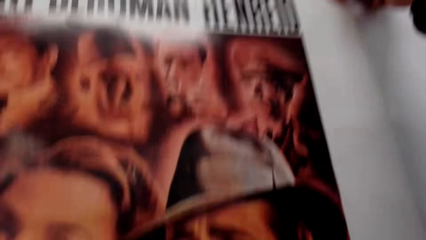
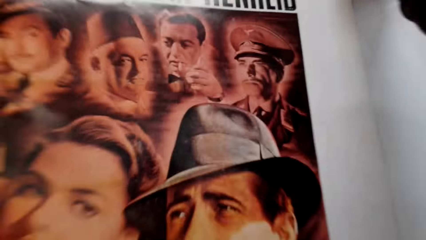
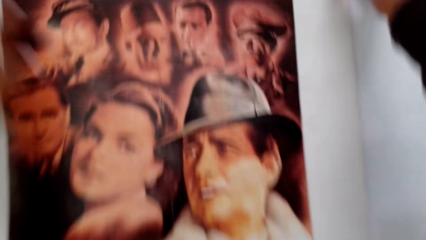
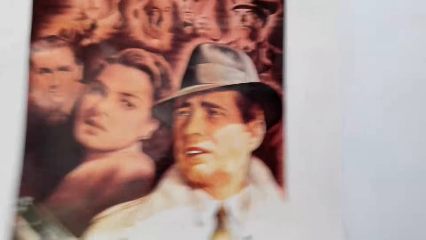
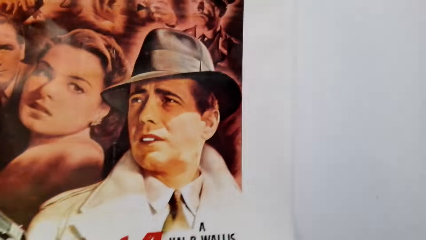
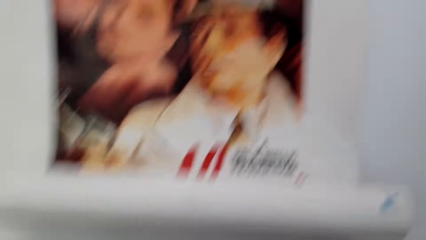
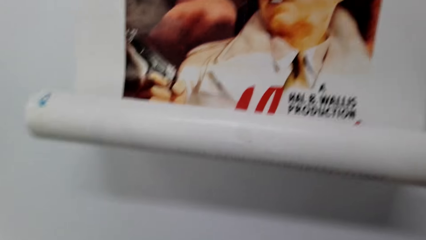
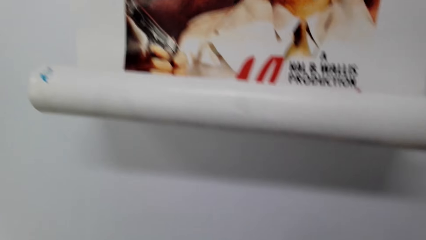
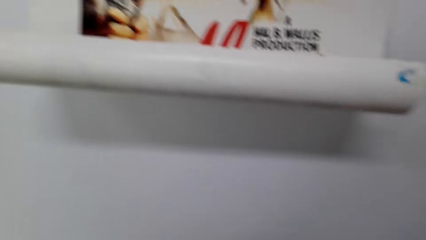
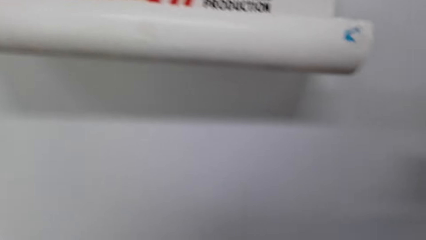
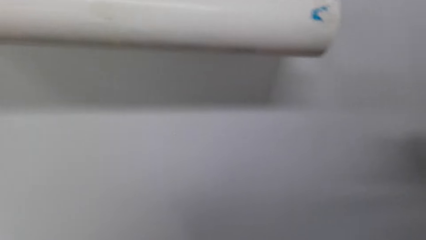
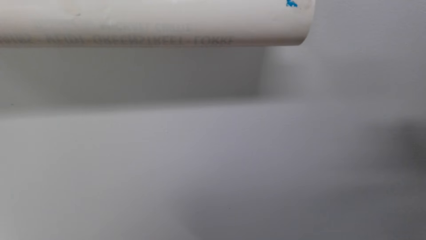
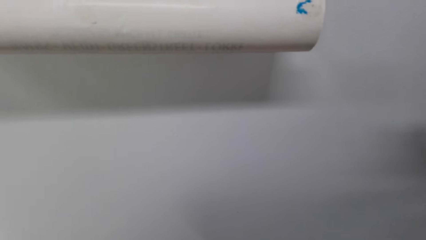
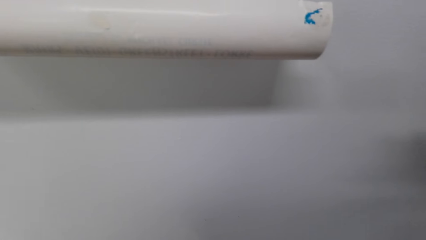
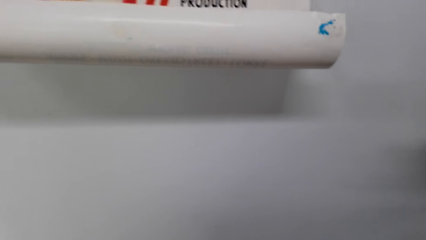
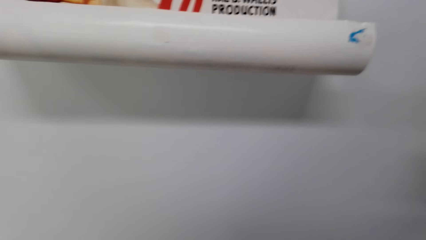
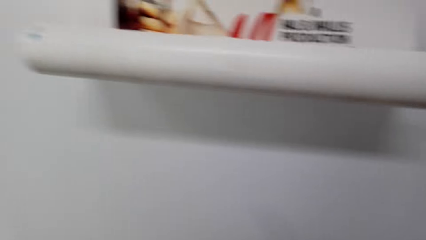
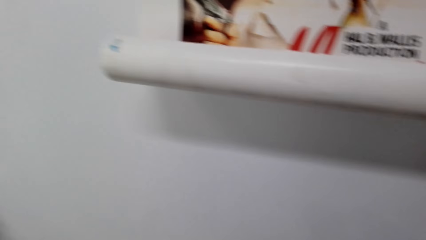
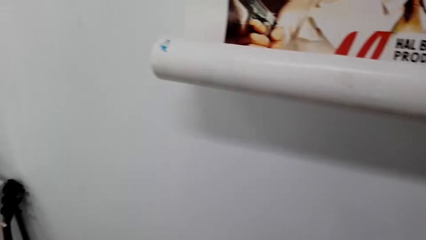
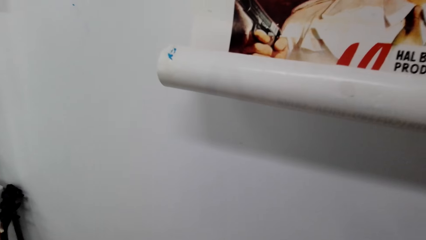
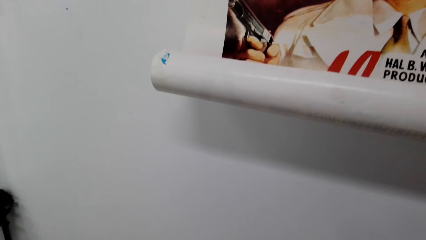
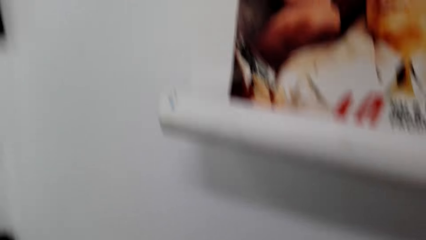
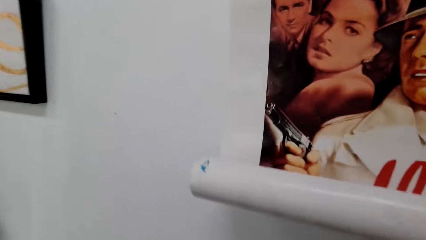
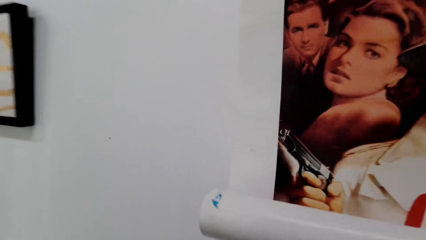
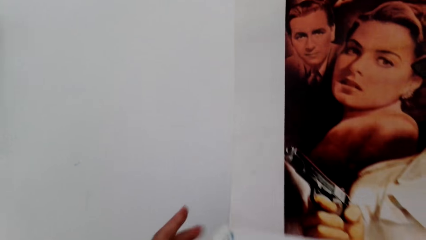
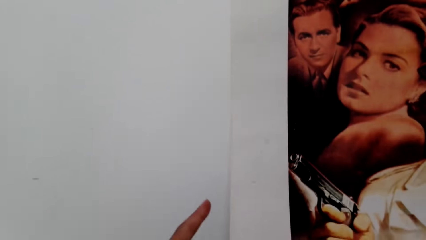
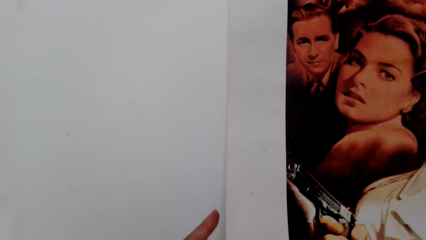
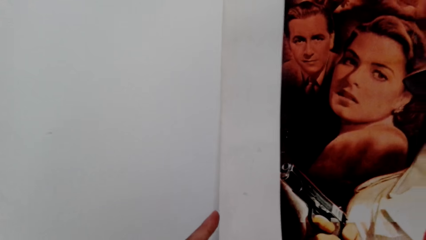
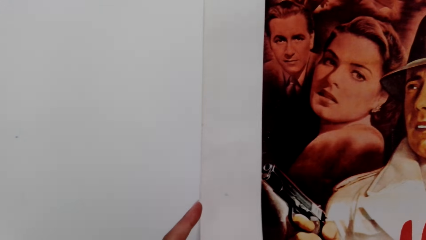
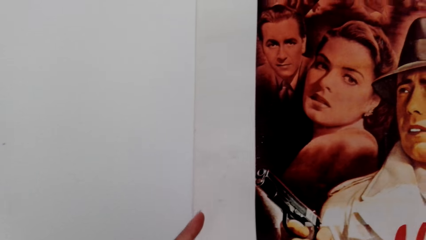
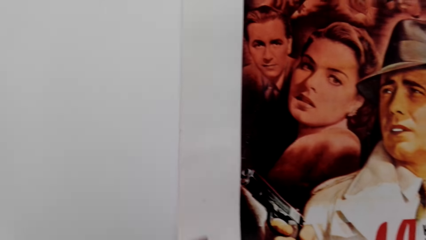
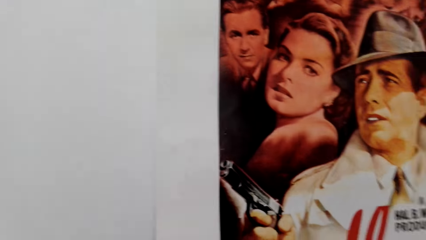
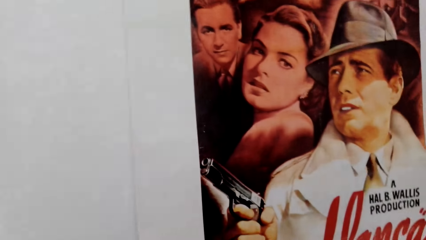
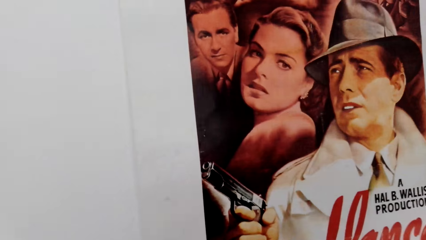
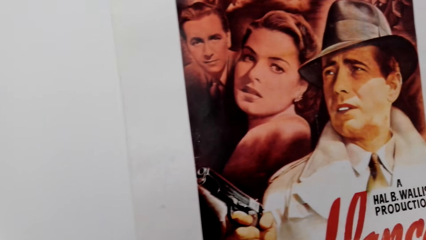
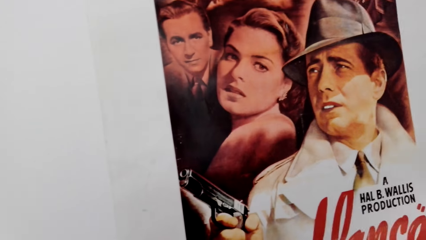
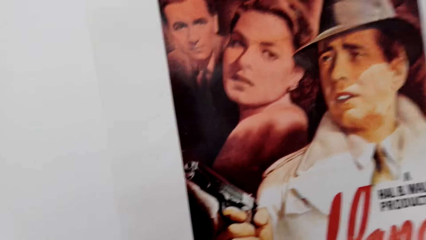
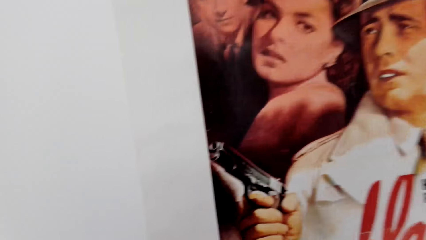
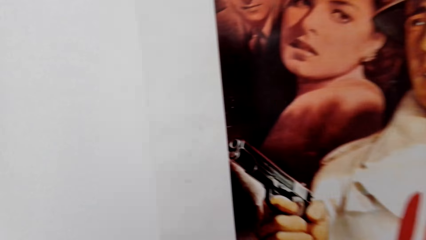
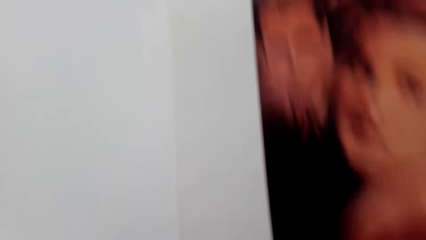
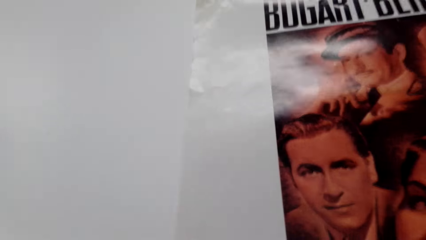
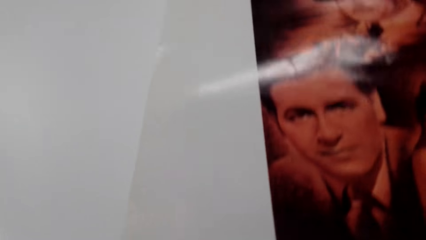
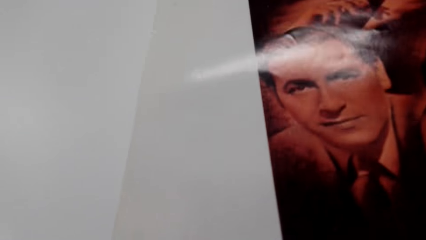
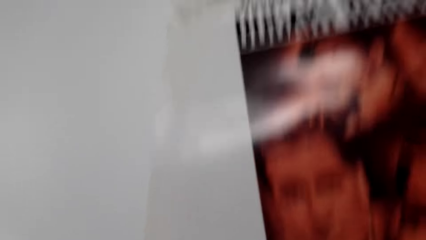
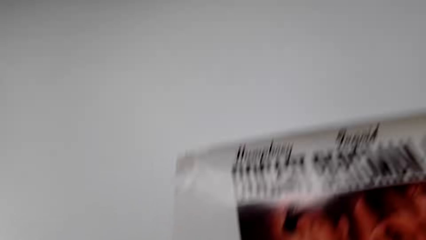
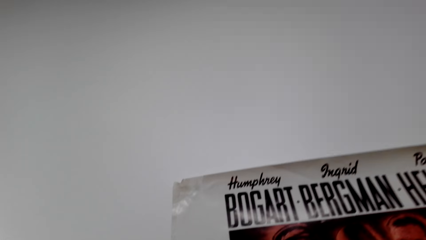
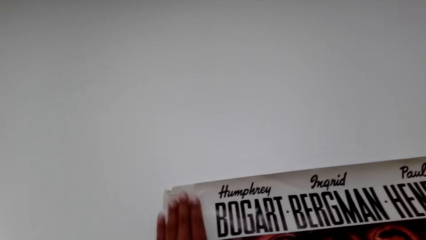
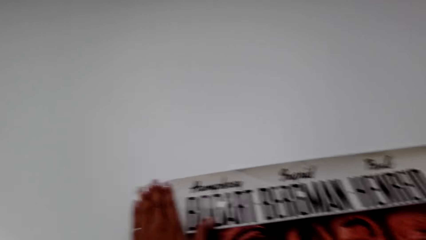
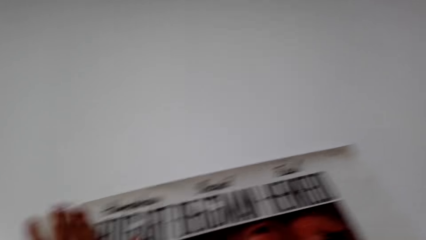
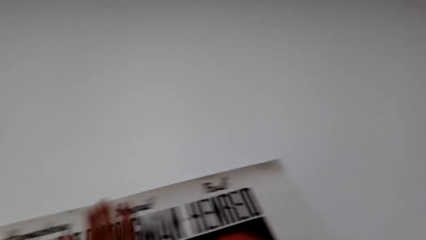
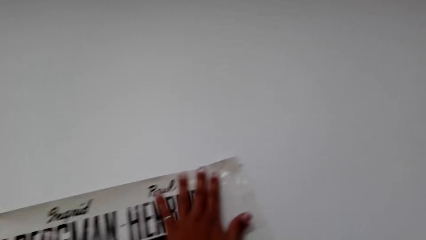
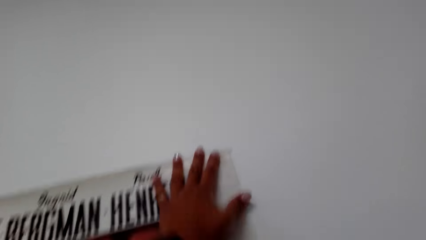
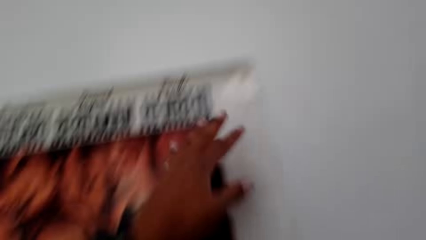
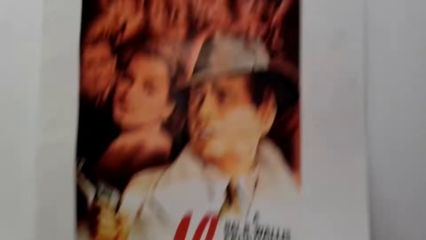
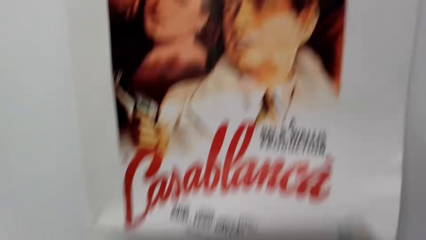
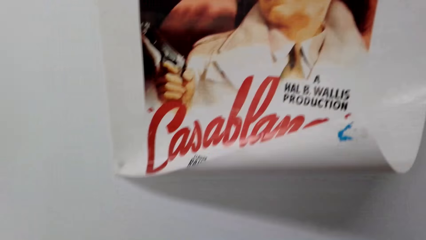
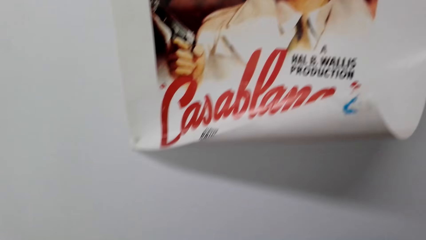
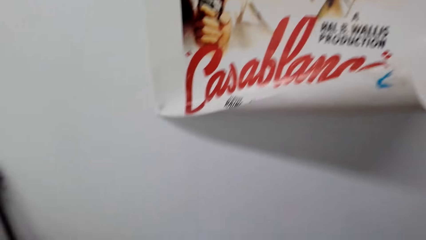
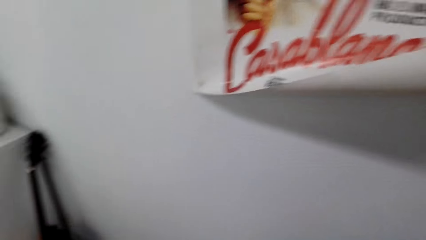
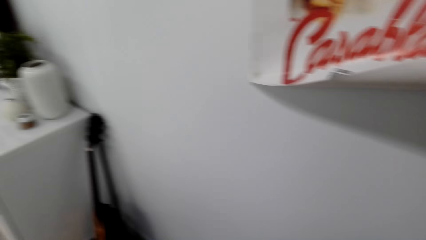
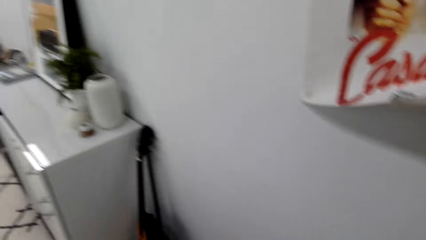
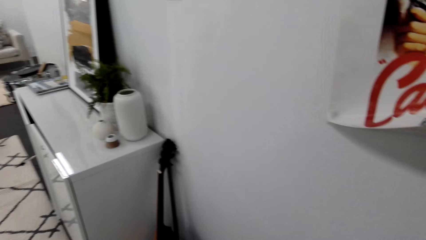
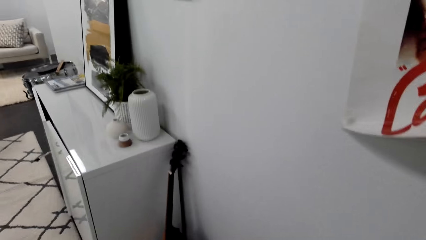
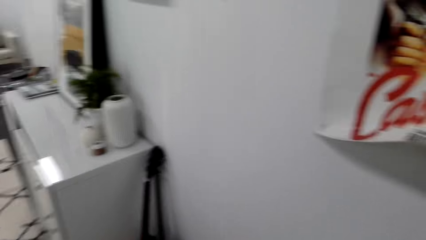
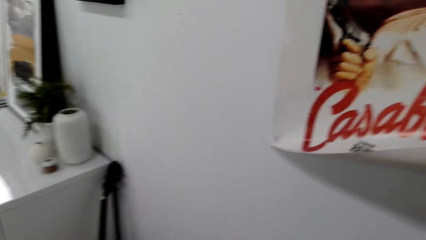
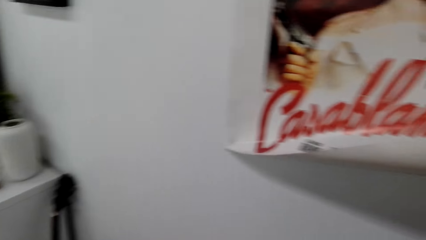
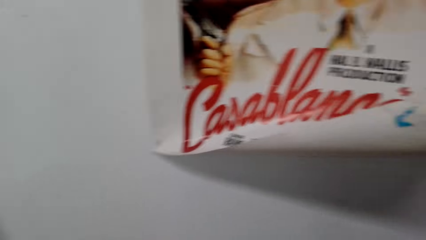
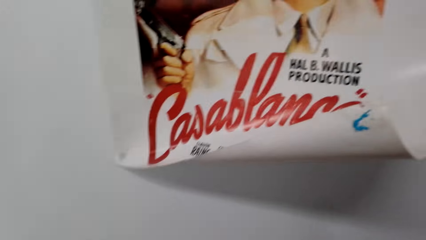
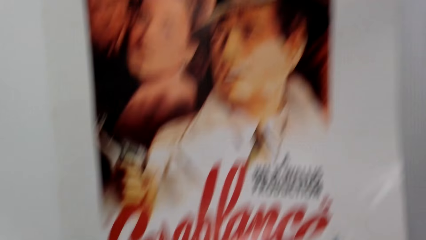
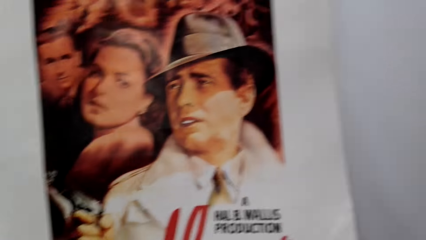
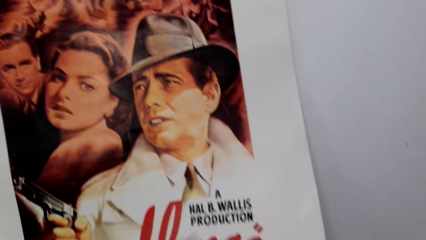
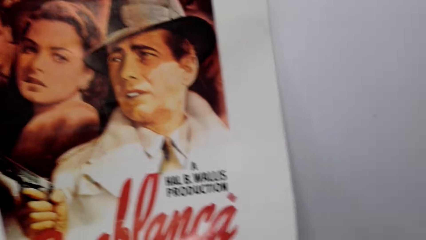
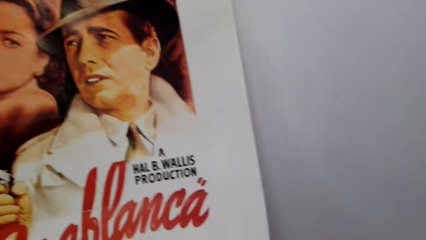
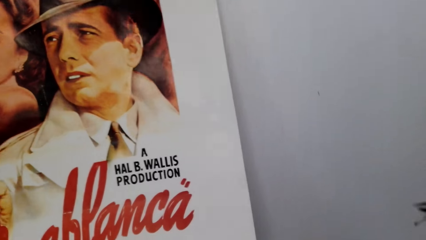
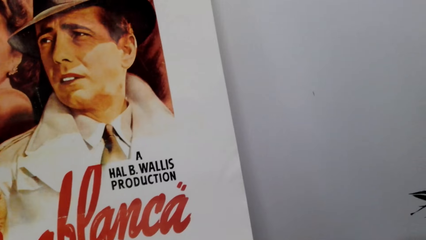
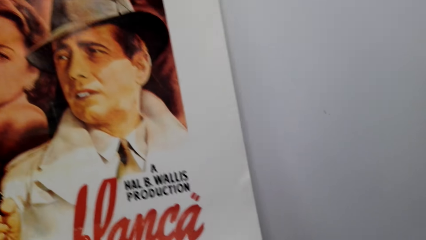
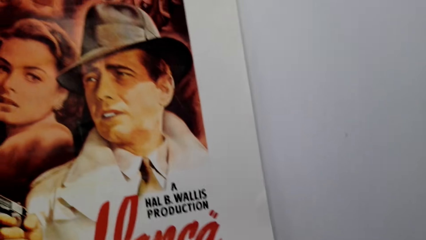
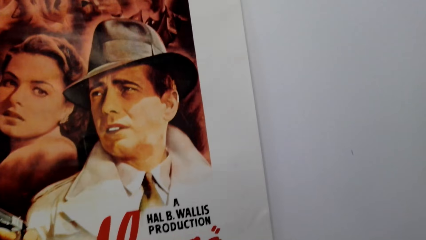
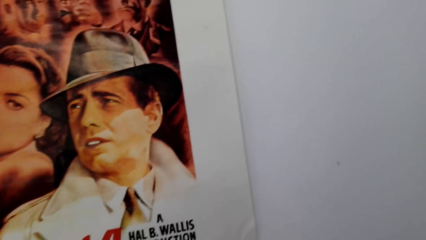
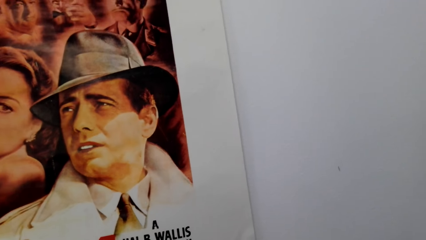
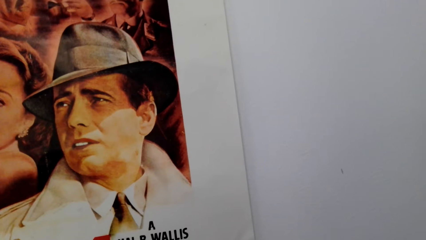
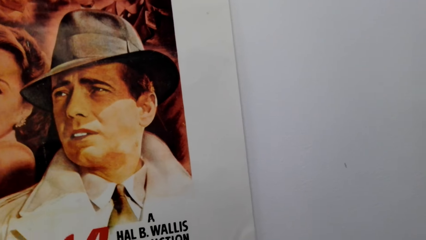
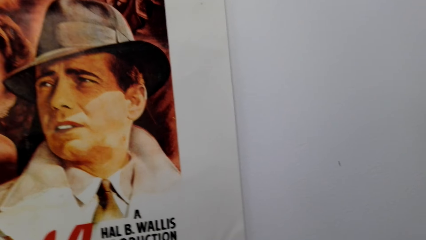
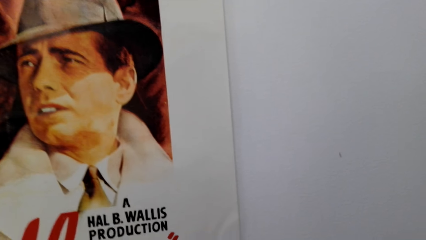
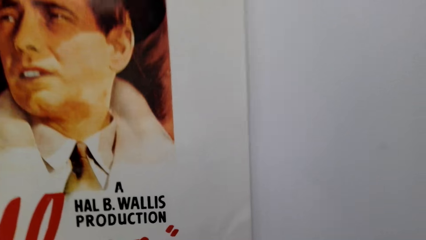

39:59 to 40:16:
The camera wearer lifts the wall sticker up. They look around the house. They tape the art on the wall. They dialogue with a person.
